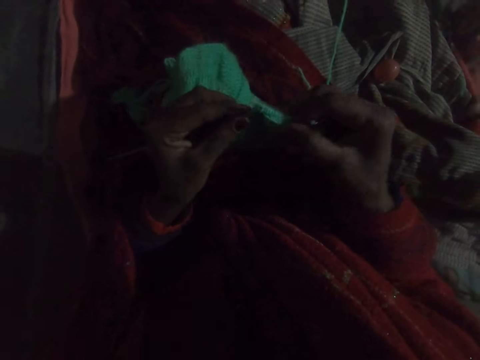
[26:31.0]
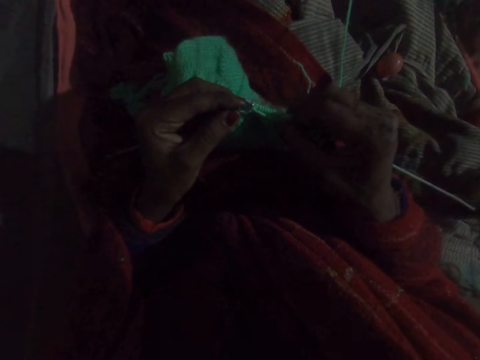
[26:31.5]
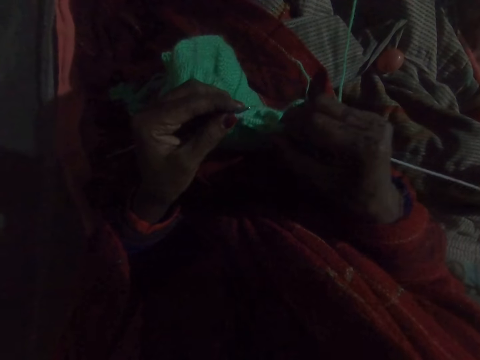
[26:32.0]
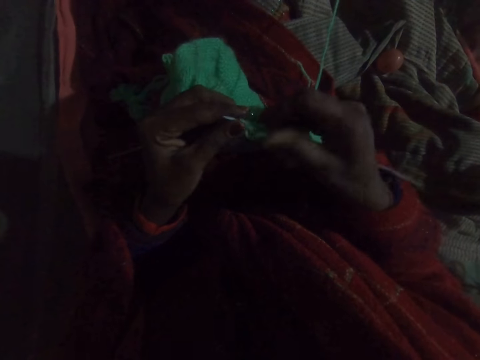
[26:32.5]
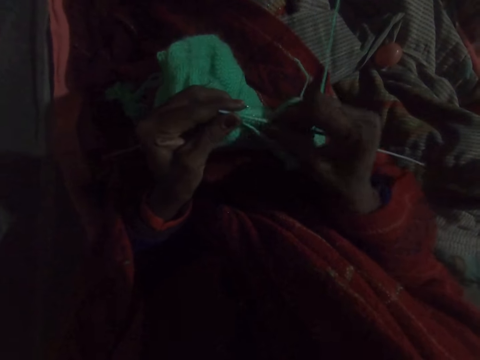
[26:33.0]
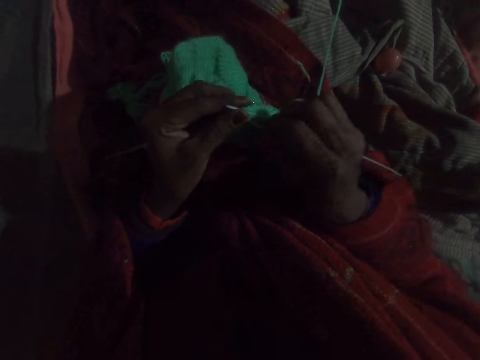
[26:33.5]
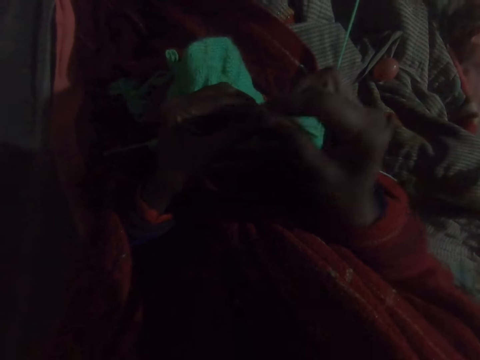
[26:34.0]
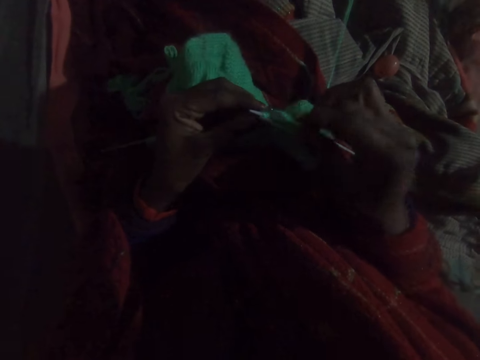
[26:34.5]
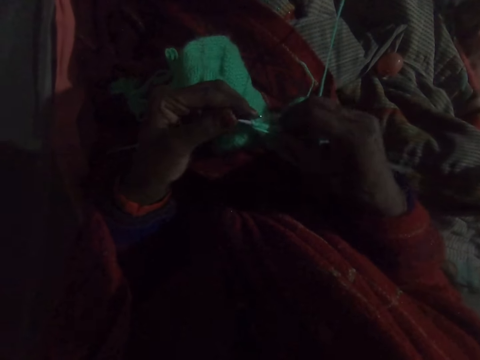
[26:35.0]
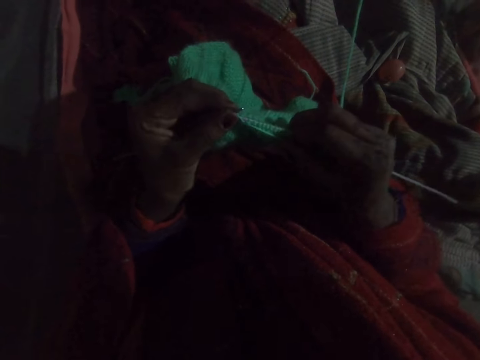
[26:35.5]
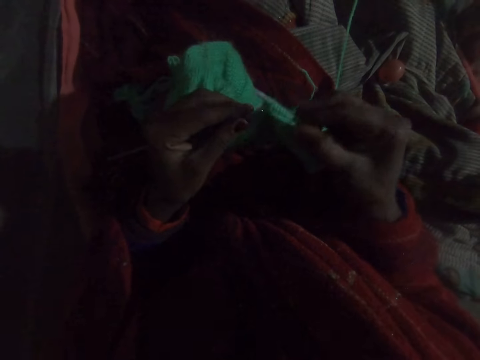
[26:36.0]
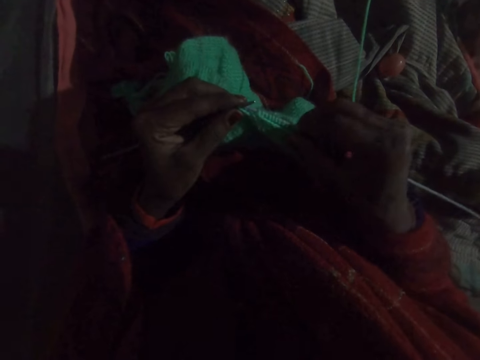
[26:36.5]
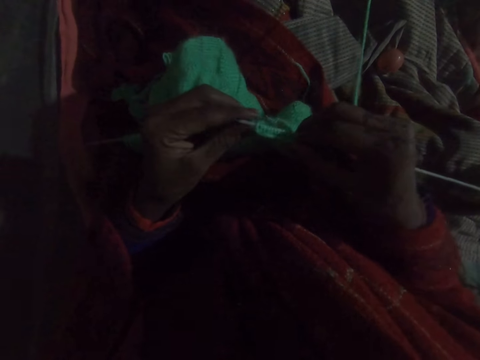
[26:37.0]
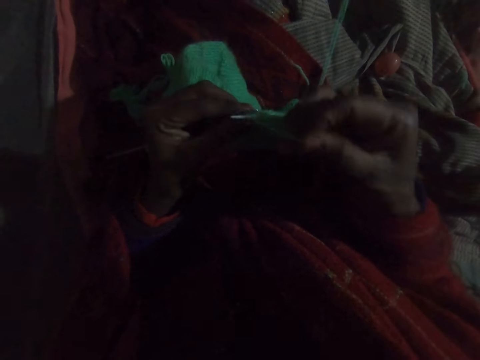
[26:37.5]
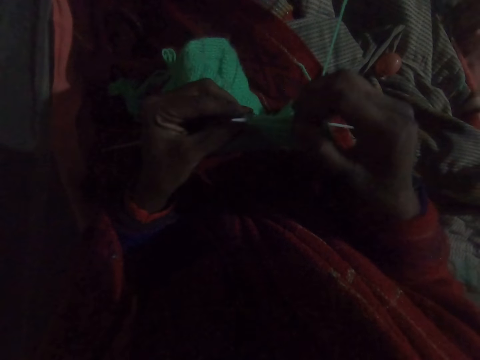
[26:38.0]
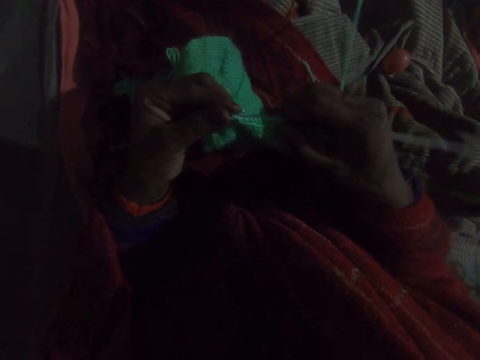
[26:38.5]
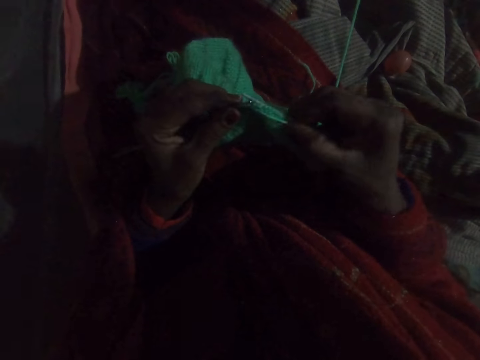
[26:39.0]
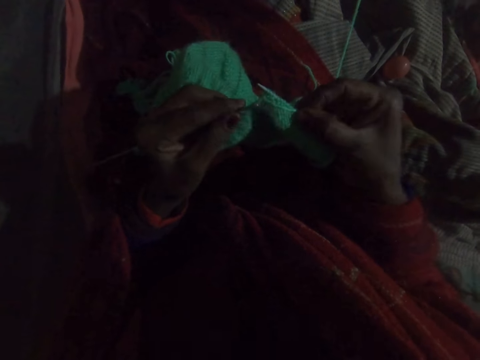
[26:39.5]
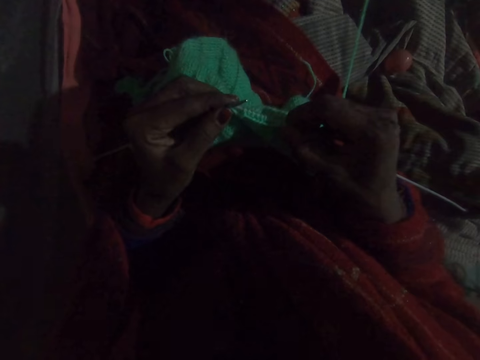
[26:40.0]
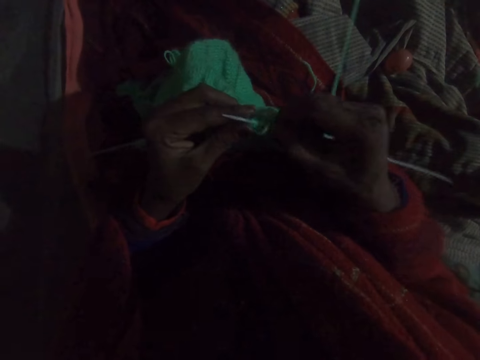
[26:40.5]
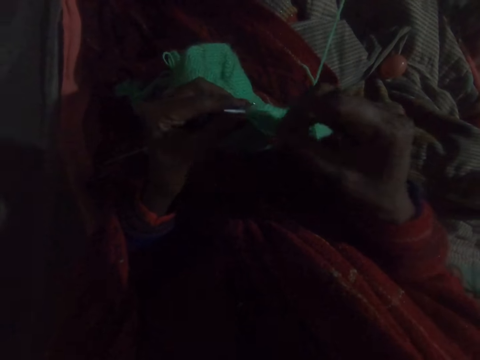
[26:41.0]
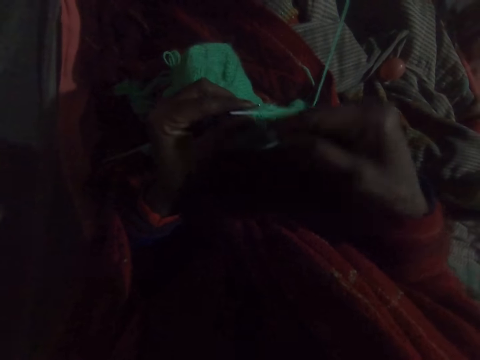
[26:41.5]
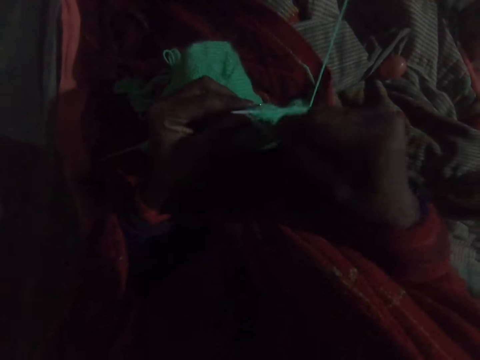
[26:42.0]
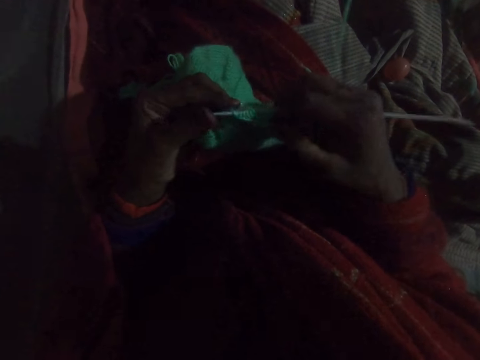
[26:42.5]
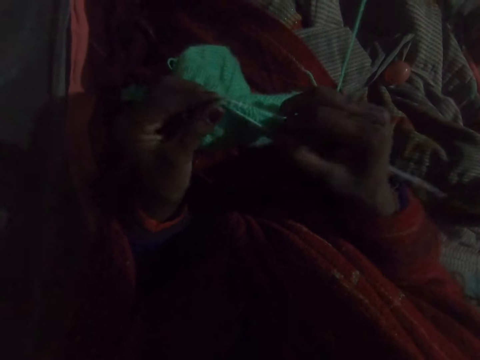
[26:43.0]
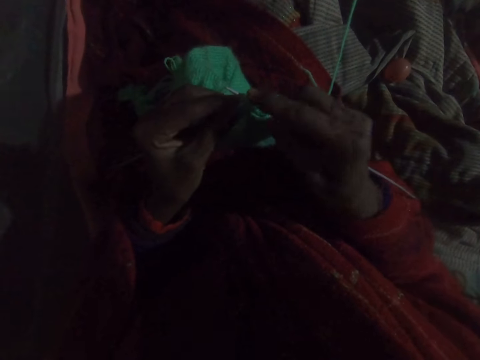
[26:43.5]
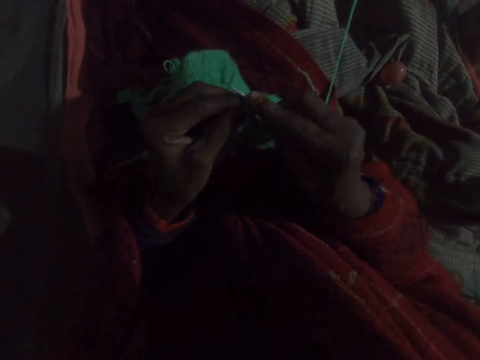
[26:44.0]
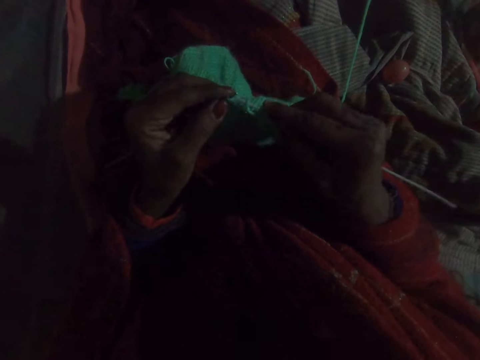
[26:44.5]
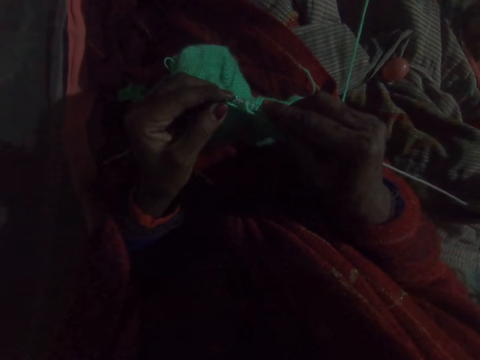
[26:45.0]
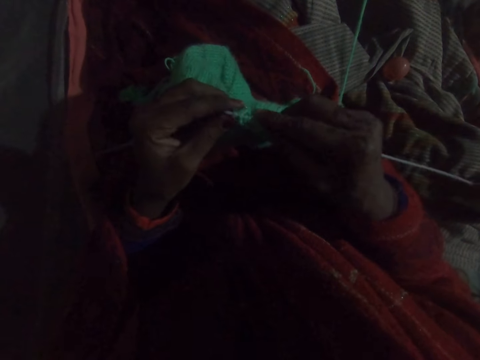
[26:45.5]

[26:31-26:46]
The camera wearer knits a woolen cloth. They take a round thread. They knit the woolen cloth. They take the round thread. They knit the woolen cloth. They take the round thread. They knit the woolen cloth.

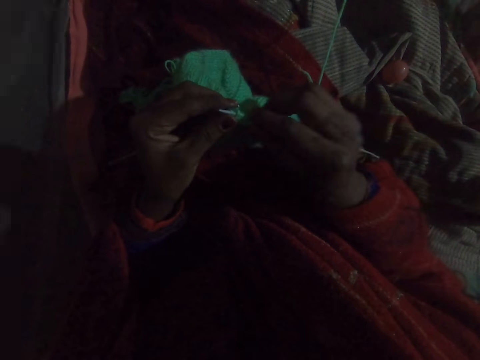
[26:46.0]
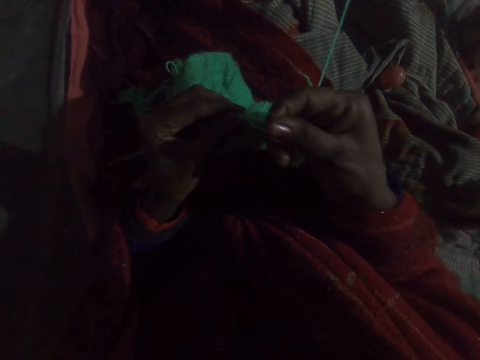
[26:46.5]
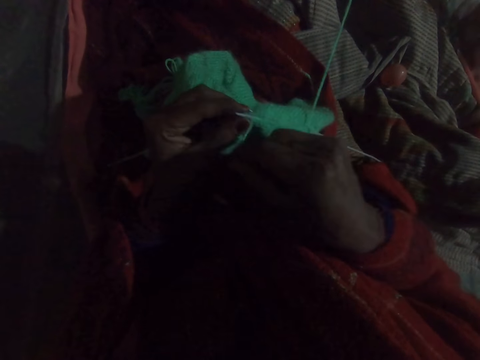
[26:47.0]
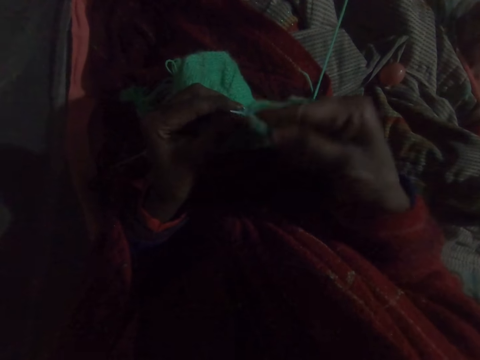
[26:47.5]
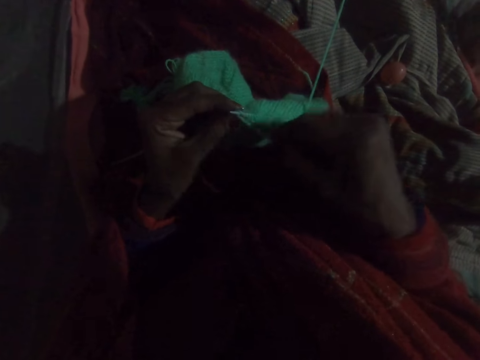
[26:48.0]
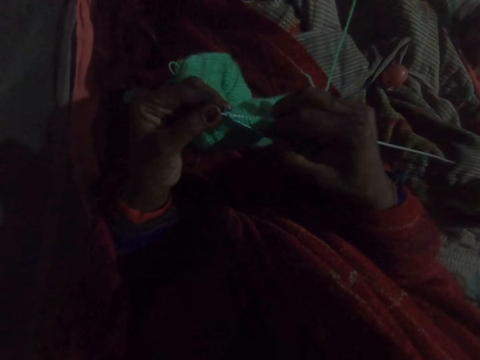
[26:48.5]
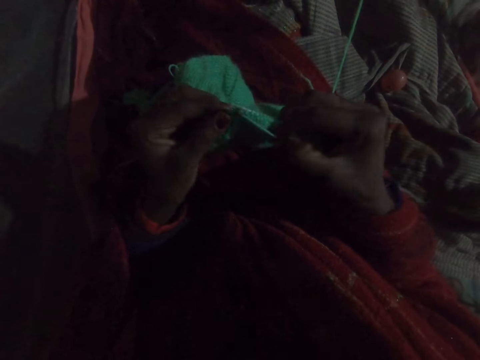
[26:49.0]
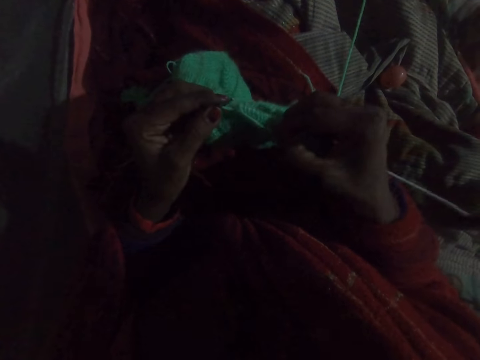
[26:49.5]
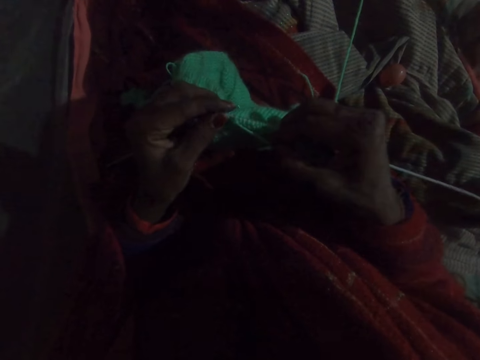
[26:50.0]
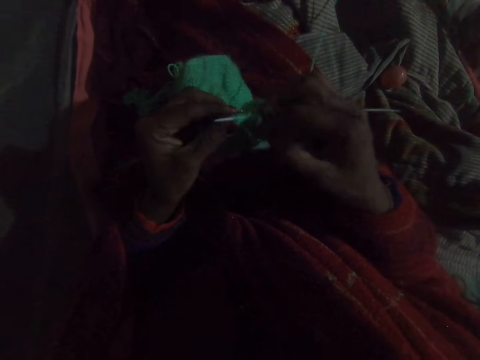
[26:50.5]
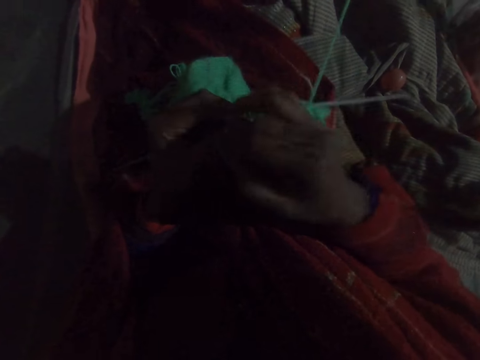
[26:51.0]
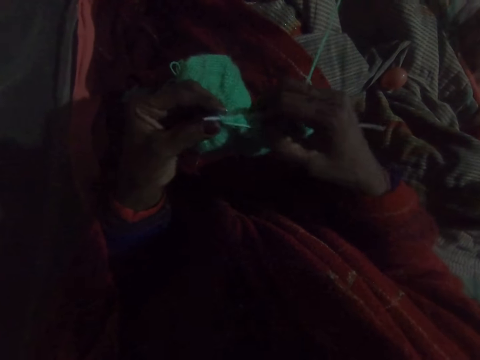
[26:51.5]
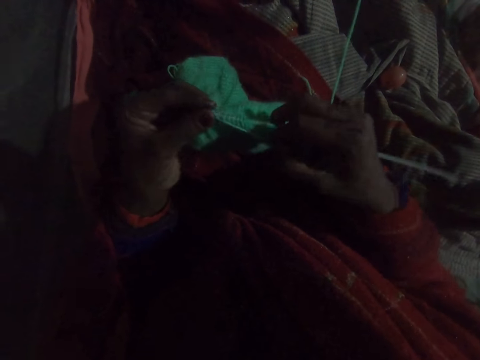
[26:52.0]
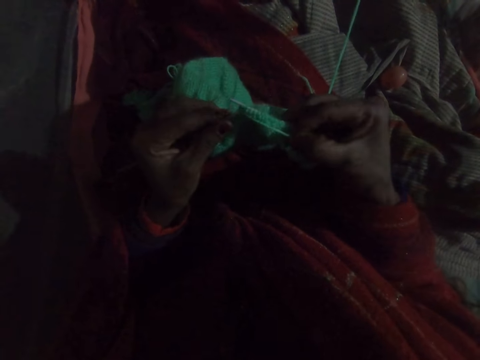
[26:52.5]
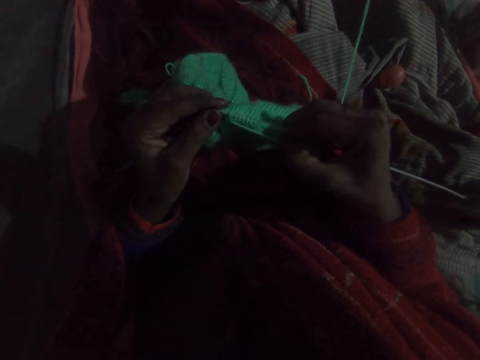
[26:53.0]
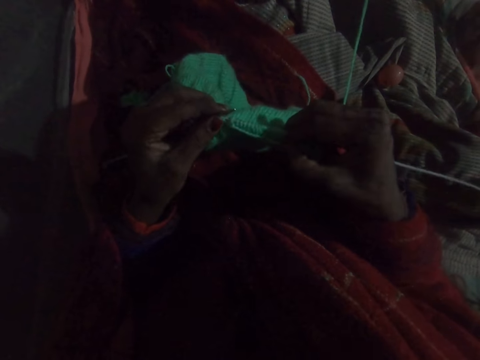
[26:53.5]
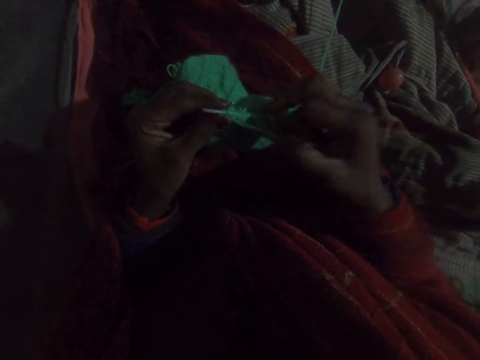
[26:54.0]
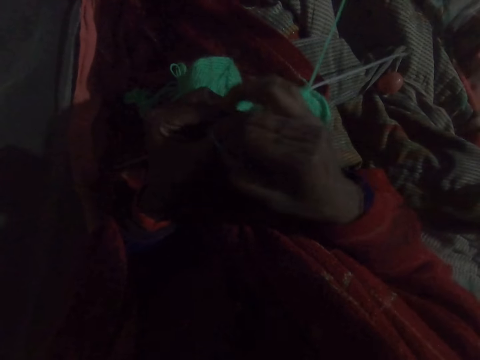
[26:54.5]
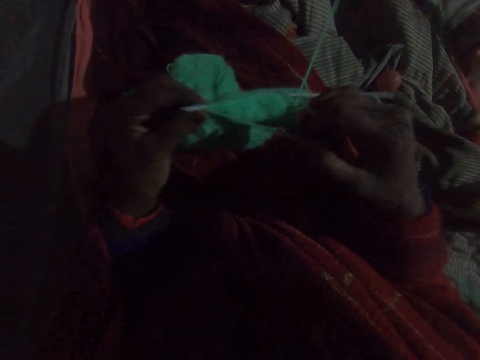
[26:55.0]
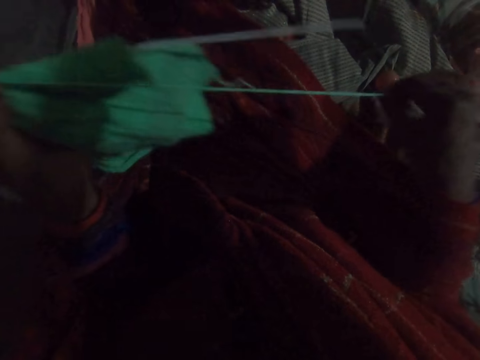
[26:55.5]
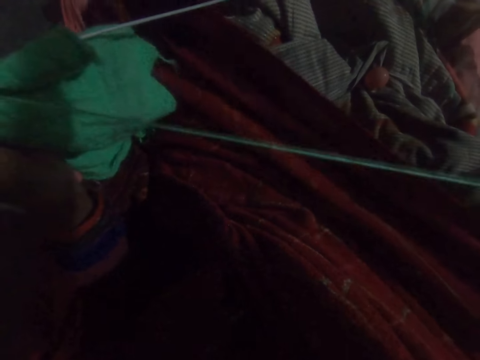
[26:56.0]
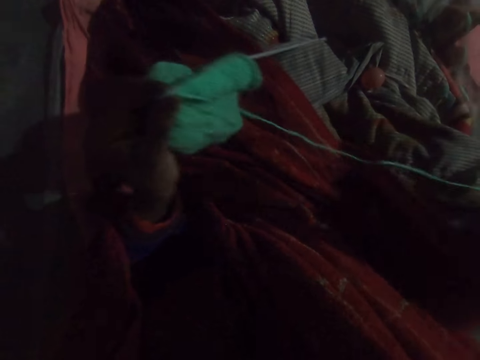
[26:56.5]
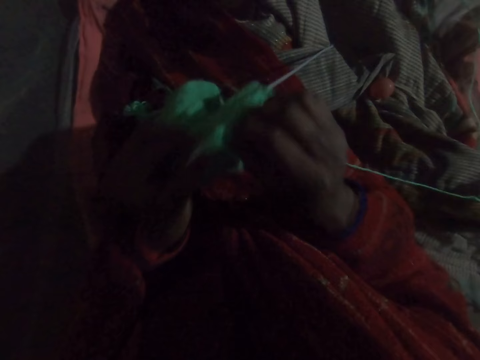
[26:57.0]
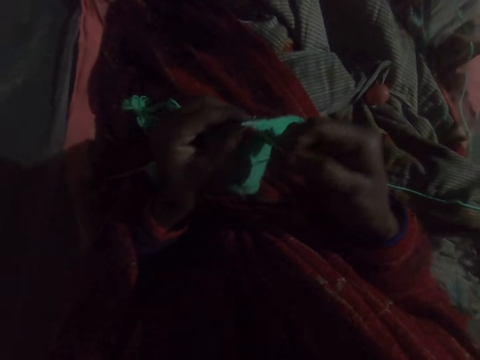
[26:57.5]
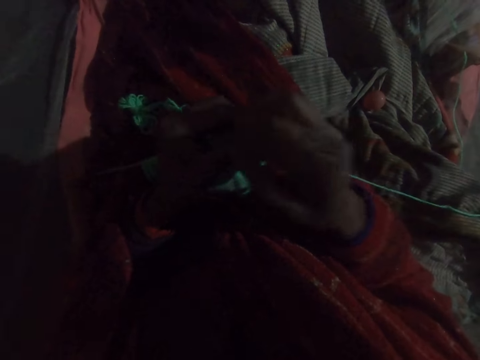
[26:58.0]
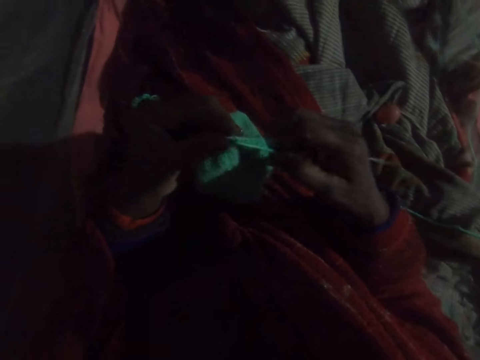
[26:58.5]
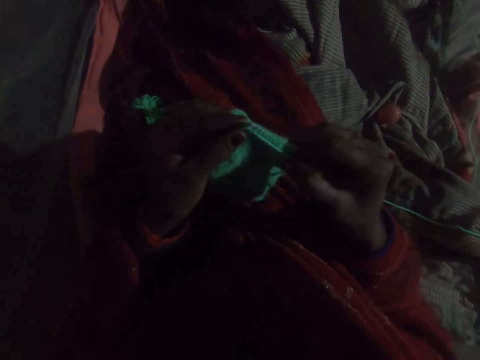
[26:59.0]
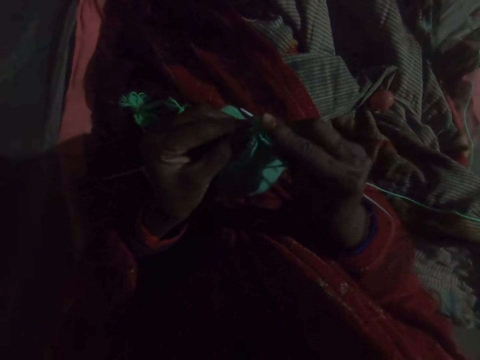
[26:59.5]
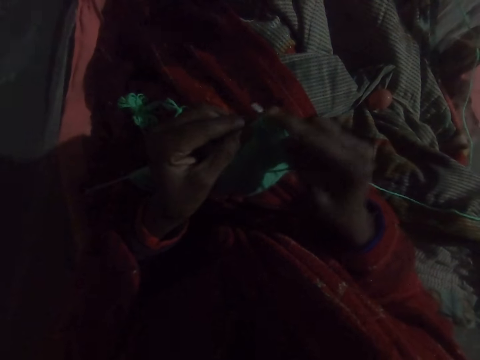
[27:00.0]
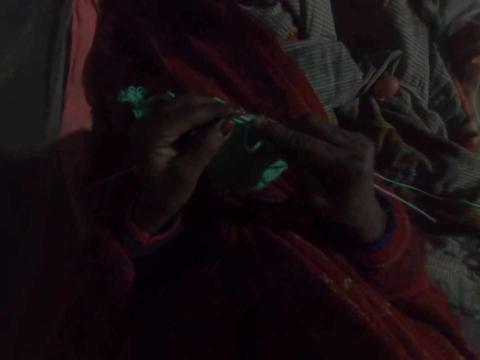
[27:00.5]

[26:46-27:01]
The camera wearer takes a round thread. They knit a woolen cloth. They take the round thread. They knit the woolen cloth. They take the round thread. They straighten out the yarn. They take the round thread. They knit the fabric with the knitting pin and yarn.
